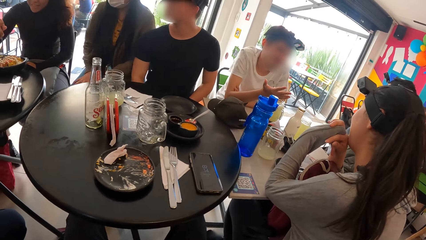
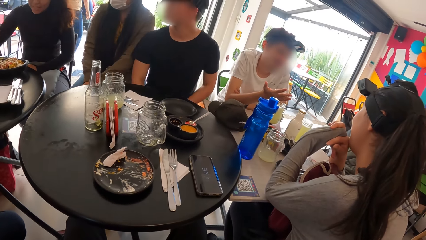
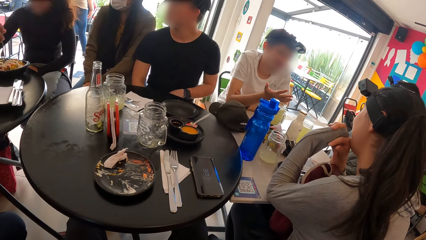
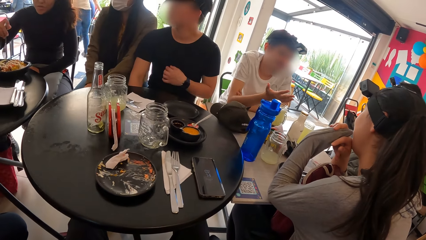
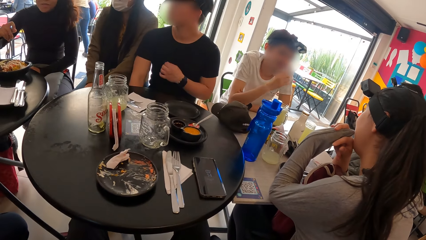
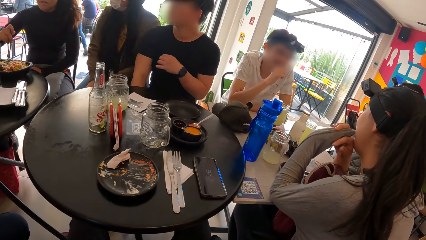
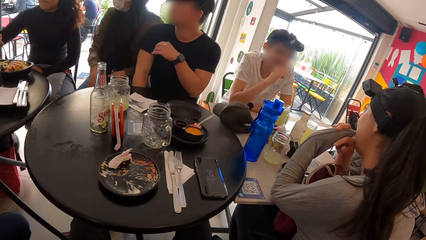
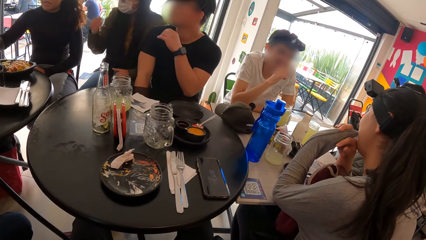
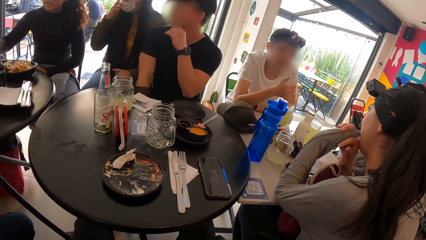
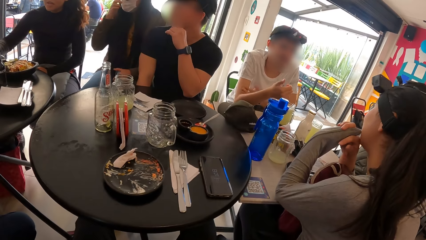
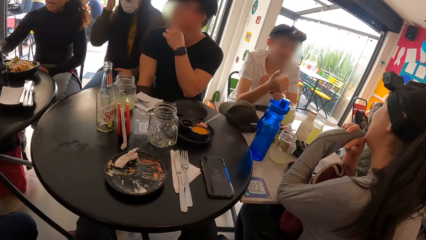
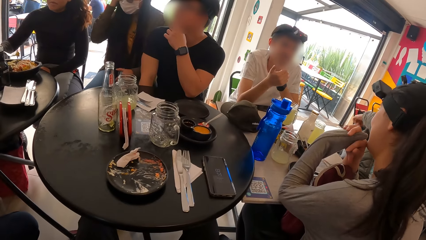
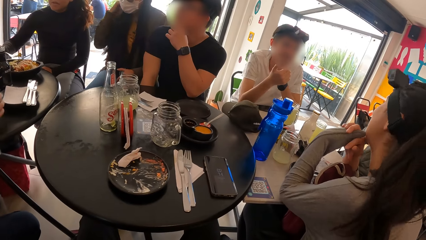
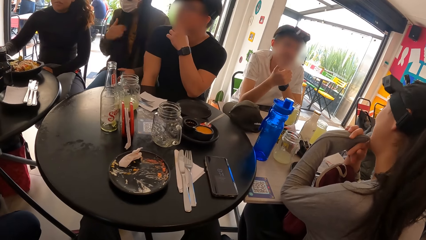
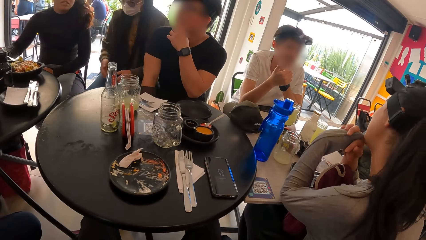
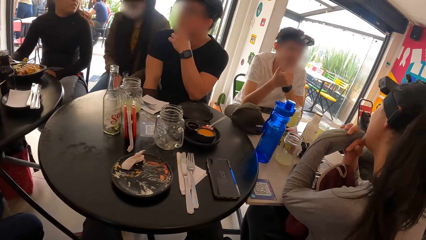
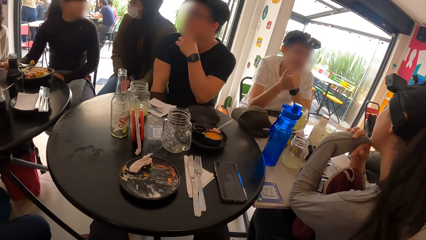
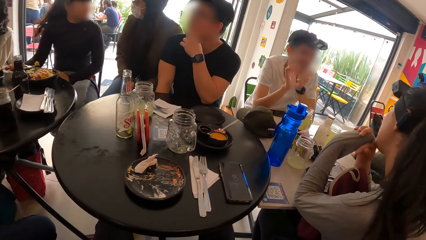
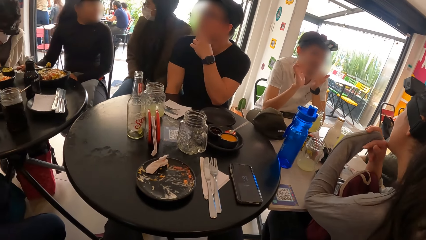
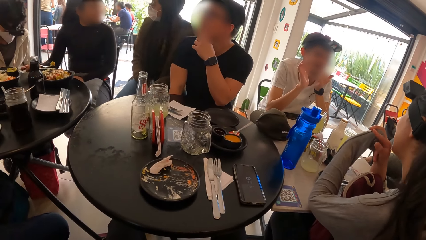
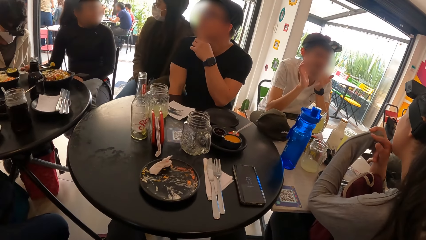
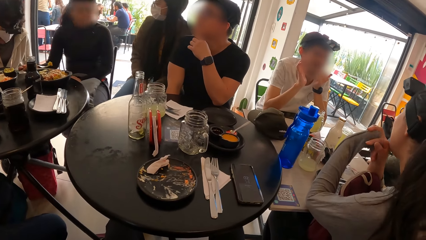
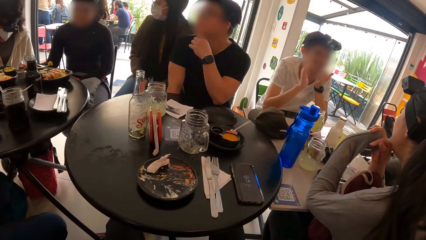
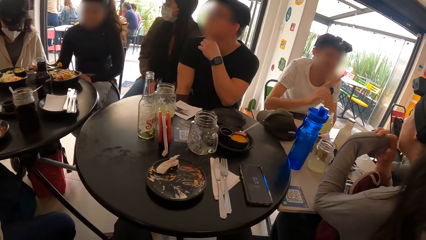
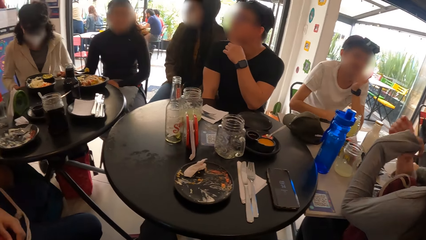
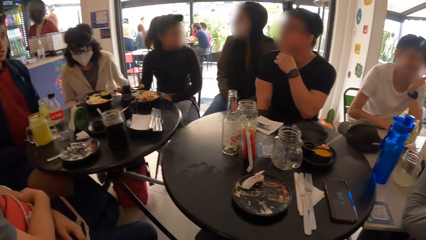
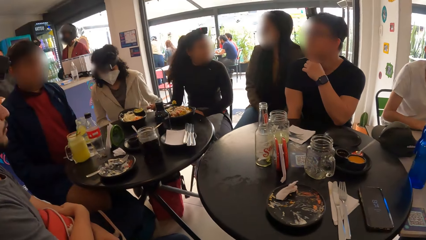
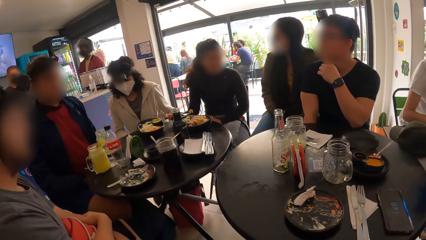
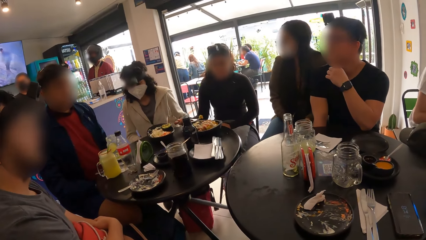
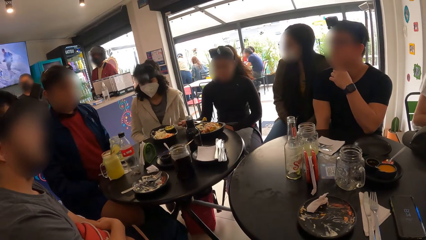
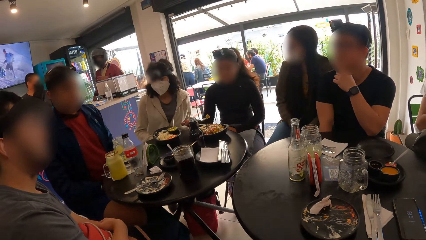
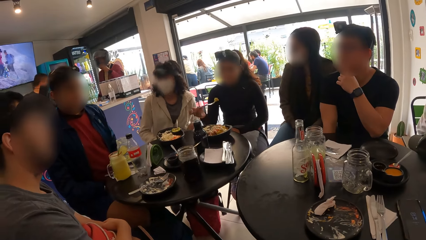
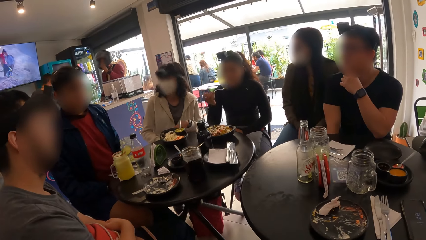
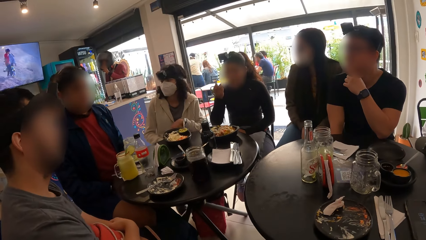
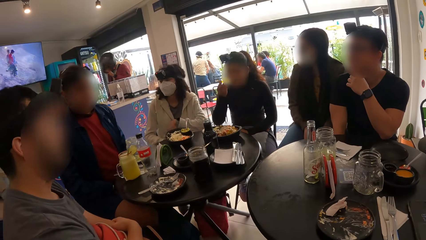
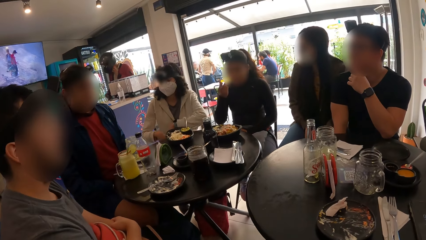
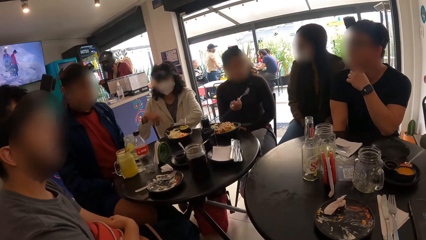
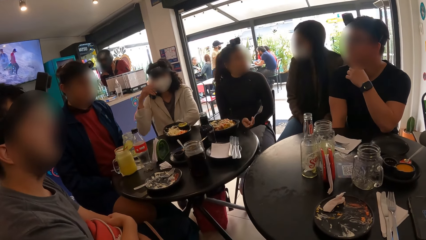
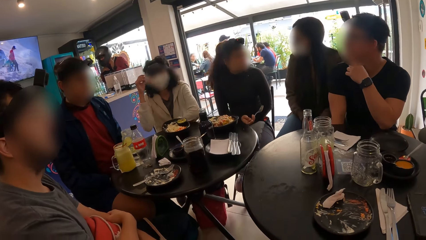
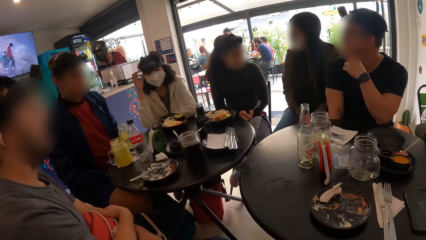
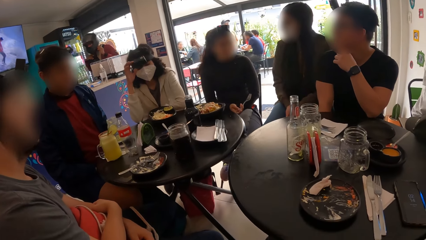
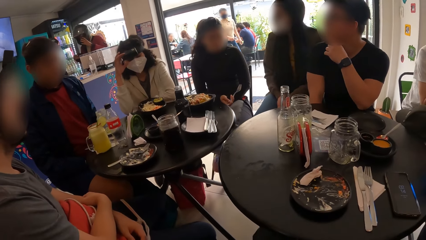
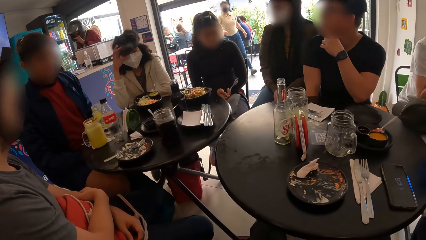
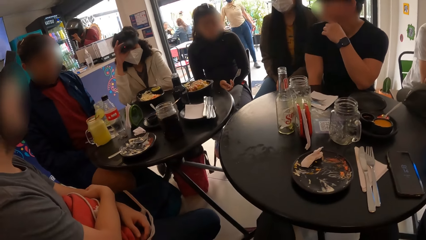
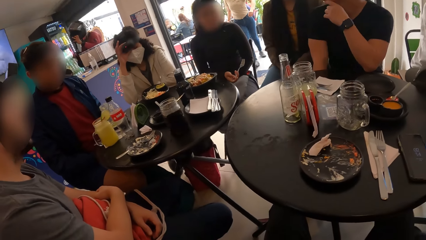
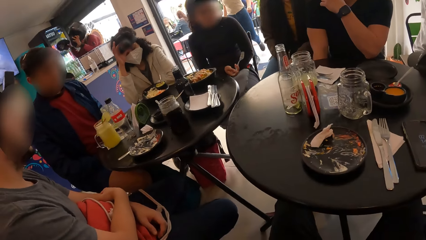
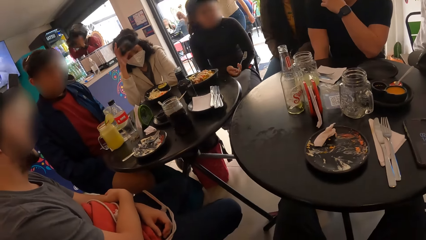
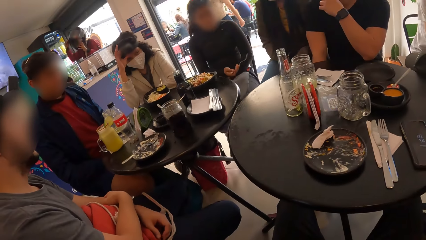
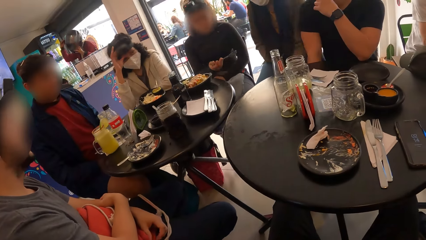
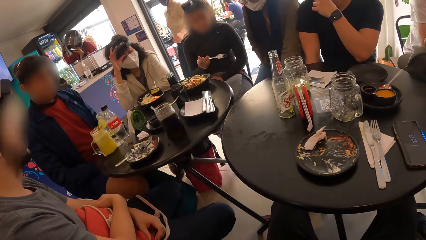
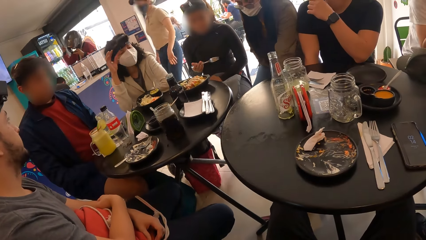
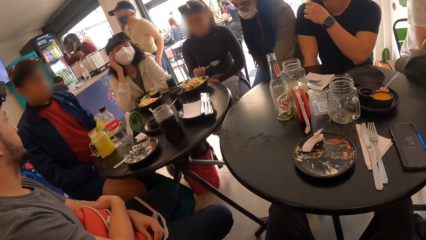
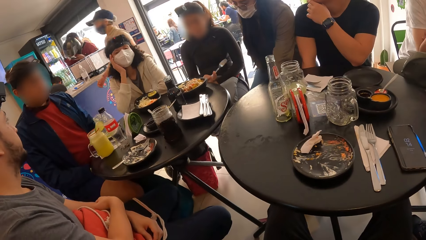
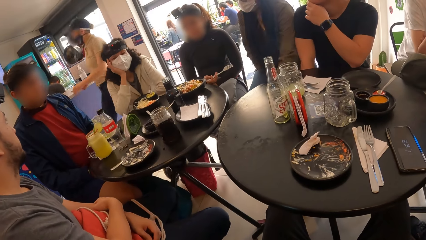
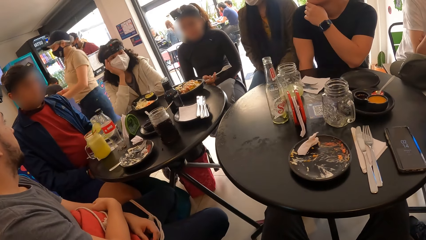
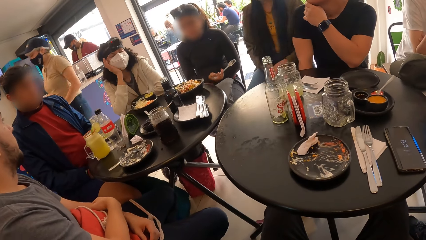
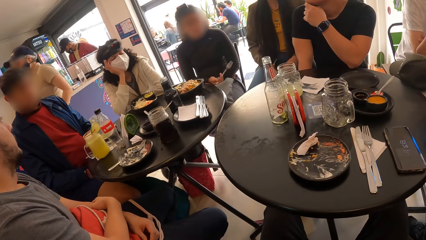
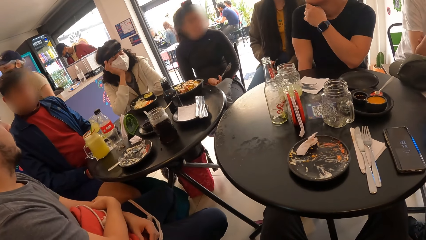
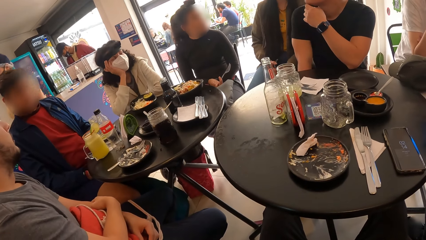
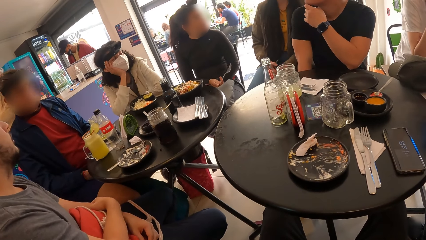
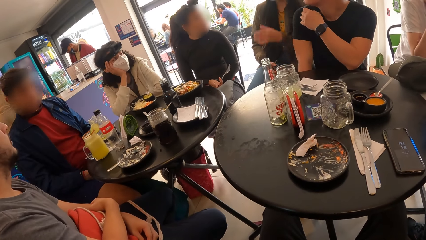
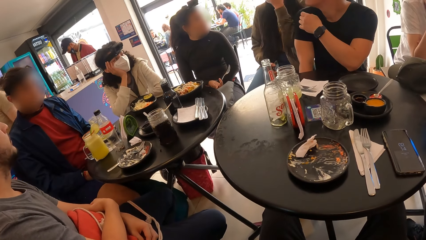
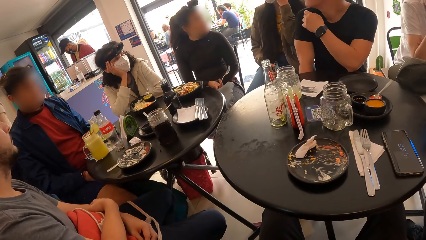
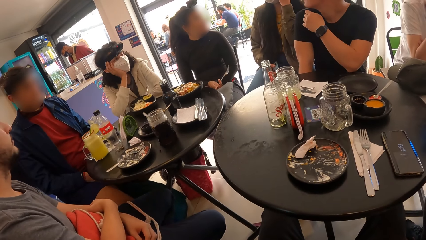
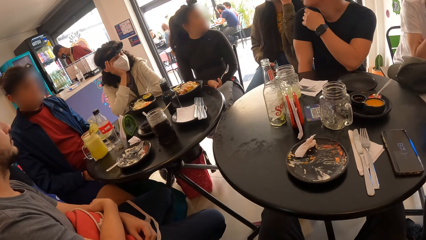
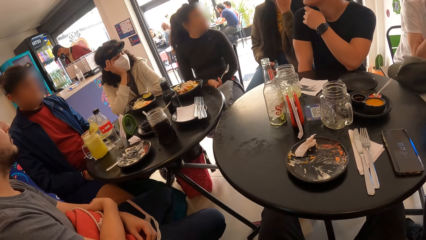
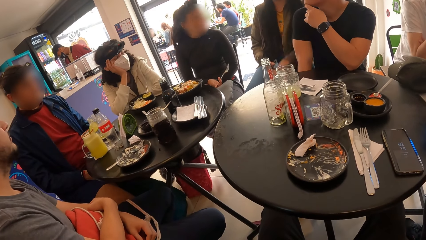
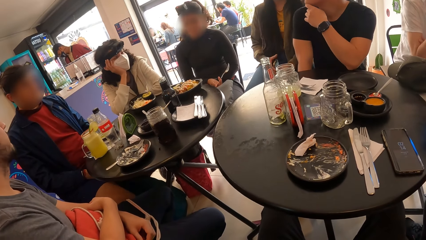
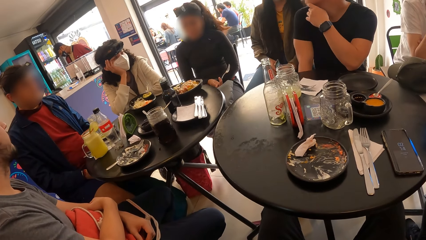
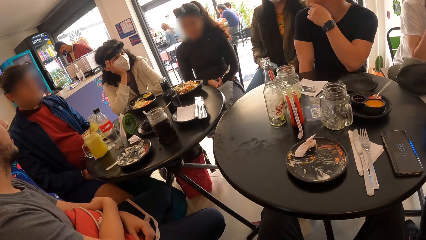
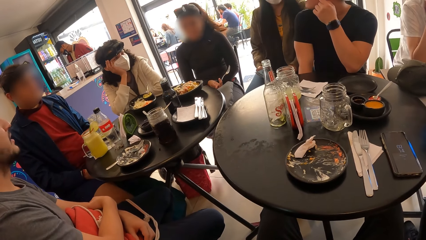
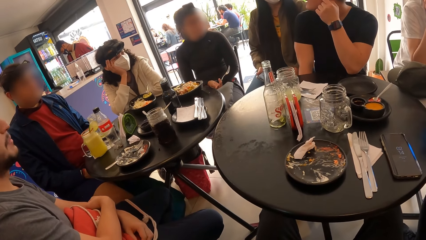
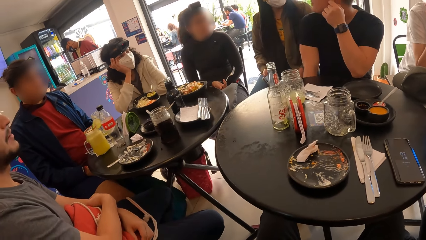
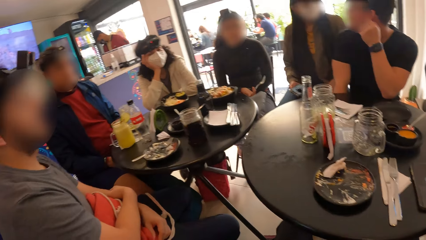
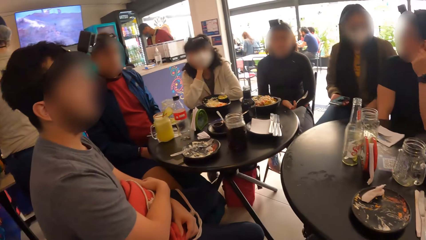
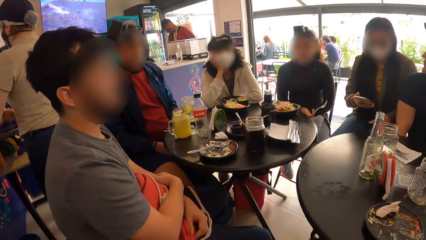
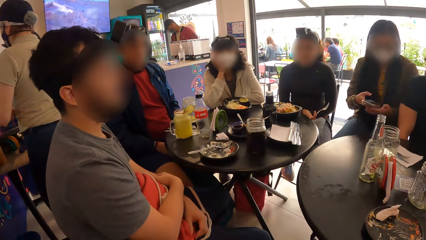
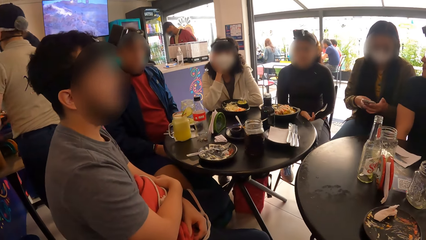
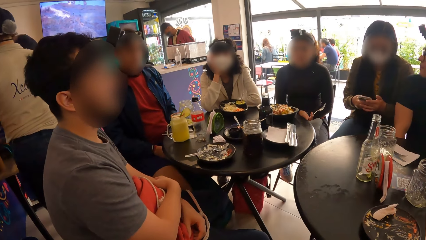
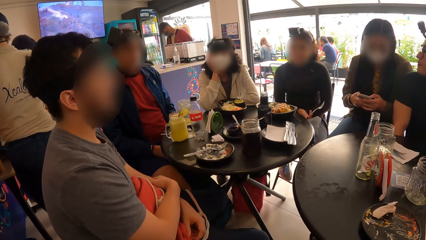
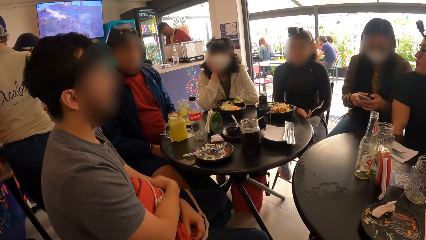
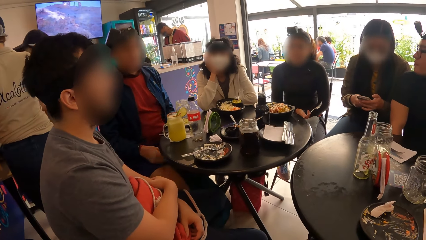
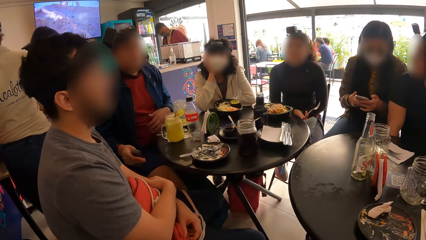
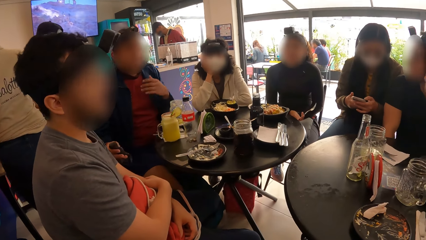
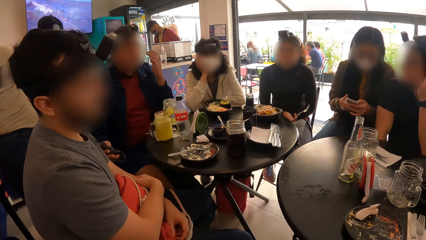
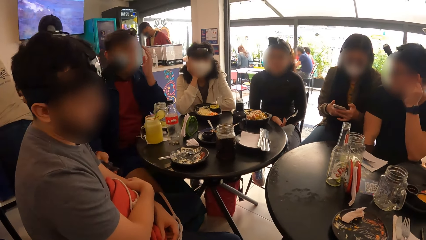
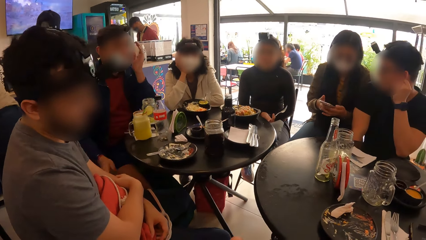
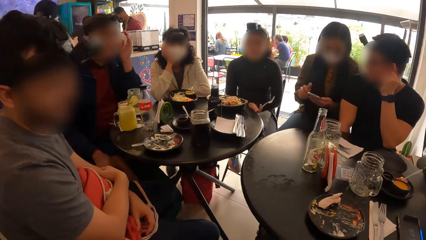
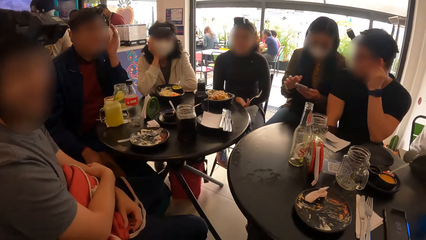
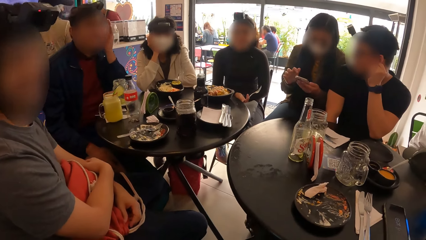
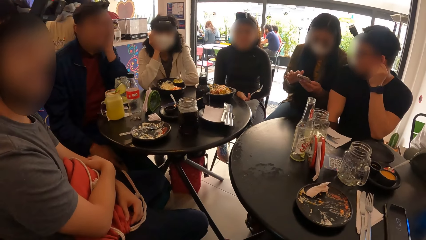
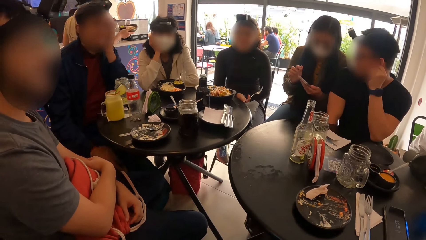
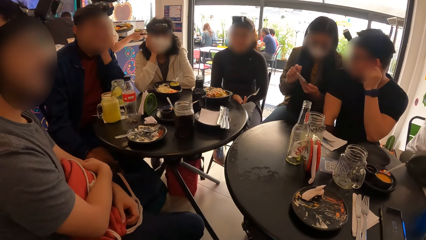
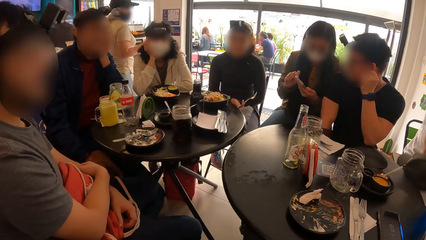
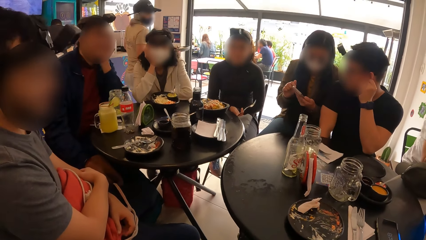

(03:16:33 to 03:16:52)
The woman scoops some mac and cheese with the fork in her right hand. She eats some mac and cheese with the fork in her right hand. Another woman interacts with a third woman and the first woman.
